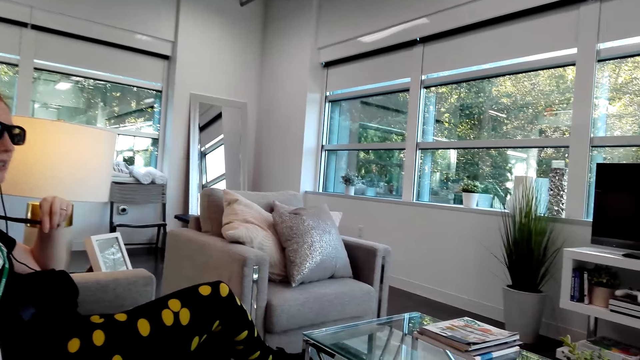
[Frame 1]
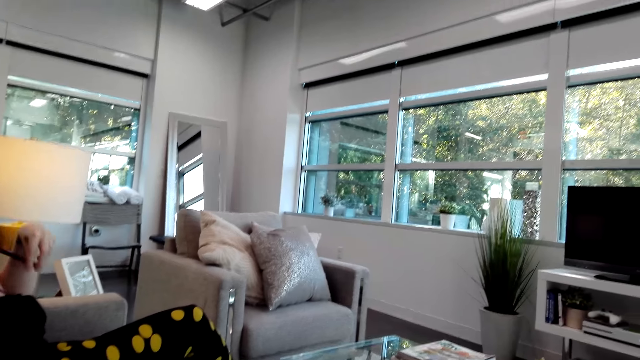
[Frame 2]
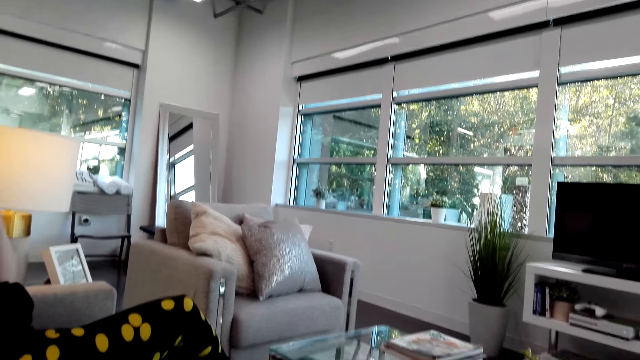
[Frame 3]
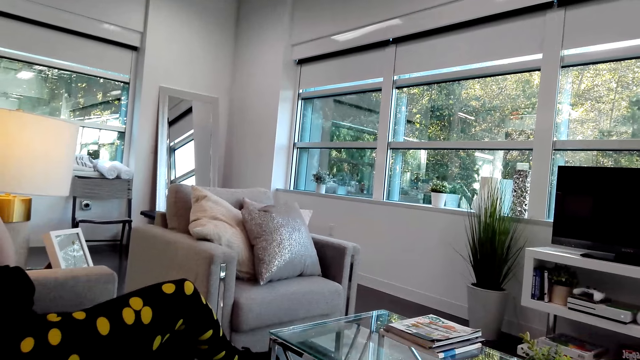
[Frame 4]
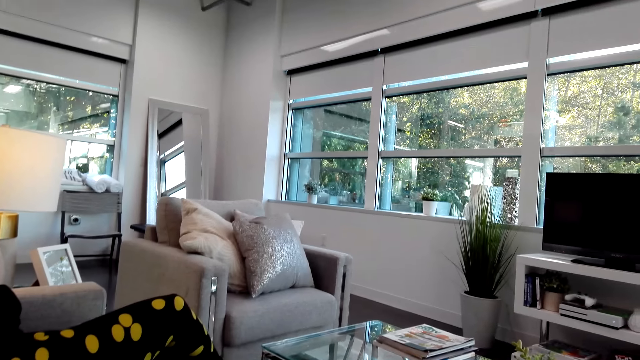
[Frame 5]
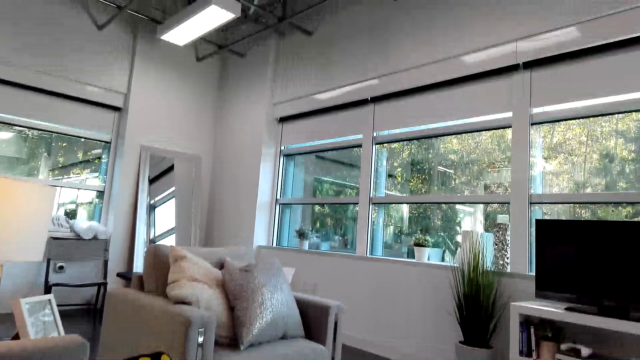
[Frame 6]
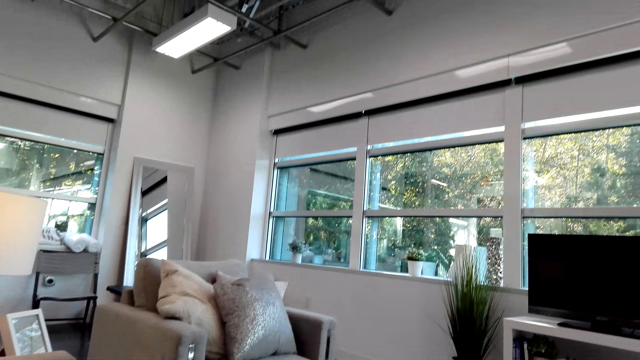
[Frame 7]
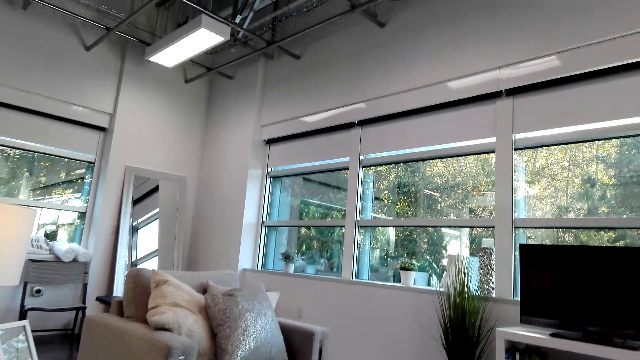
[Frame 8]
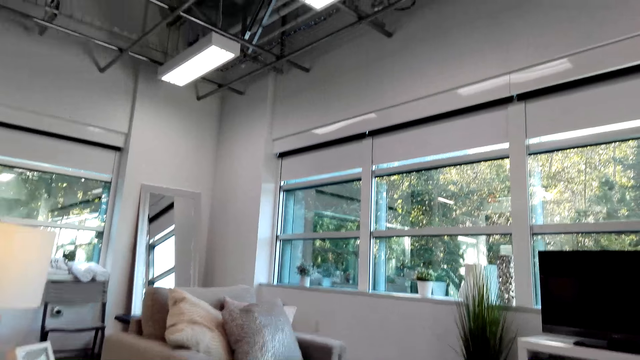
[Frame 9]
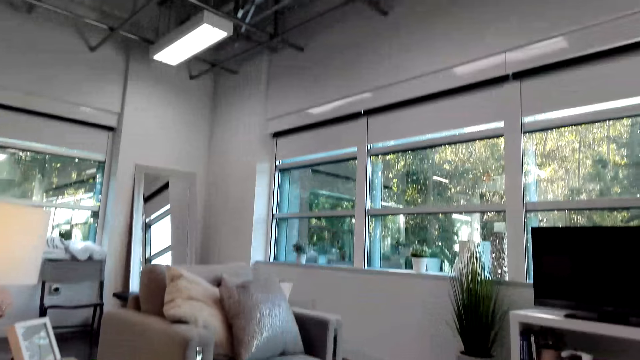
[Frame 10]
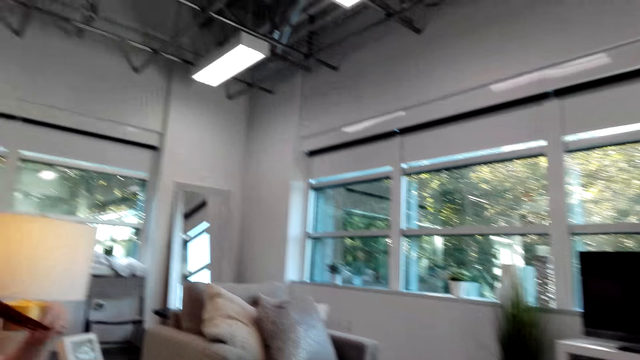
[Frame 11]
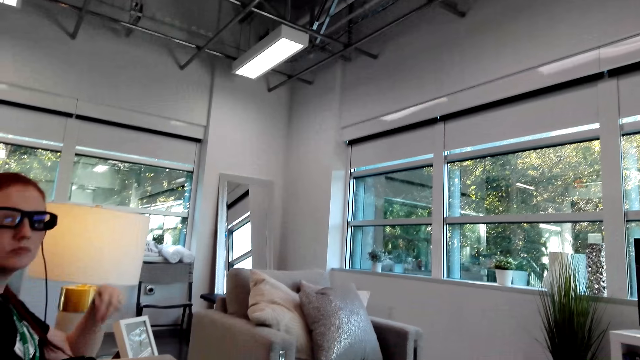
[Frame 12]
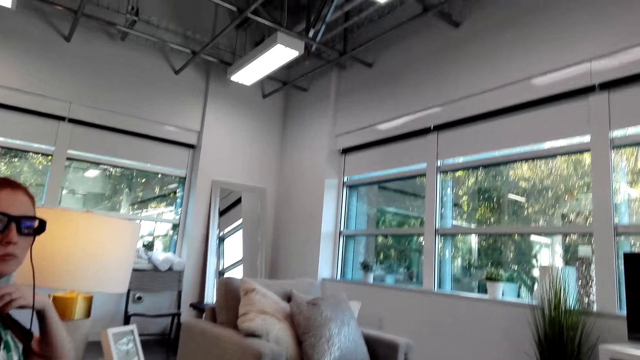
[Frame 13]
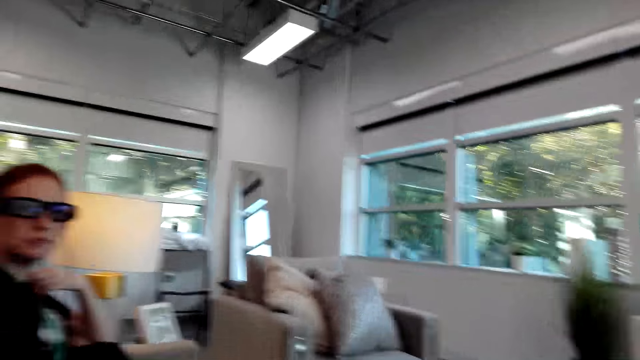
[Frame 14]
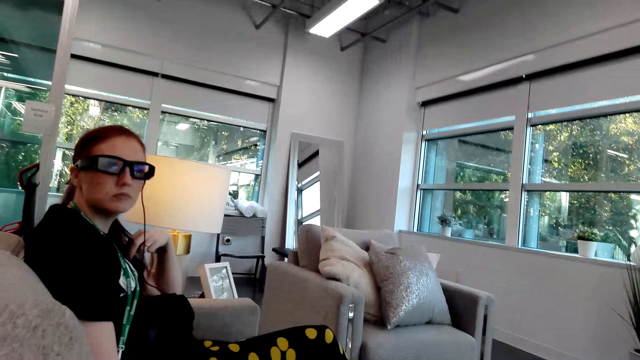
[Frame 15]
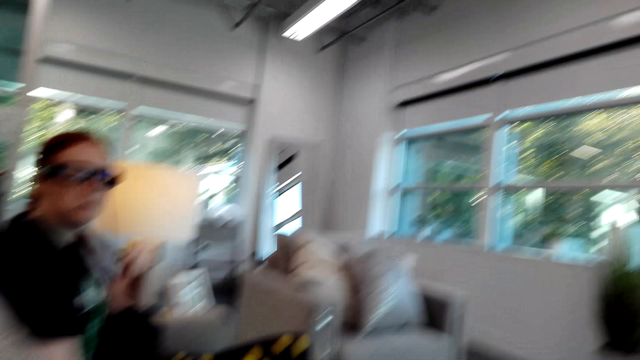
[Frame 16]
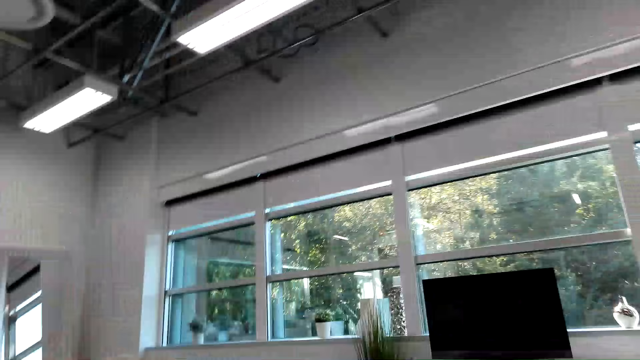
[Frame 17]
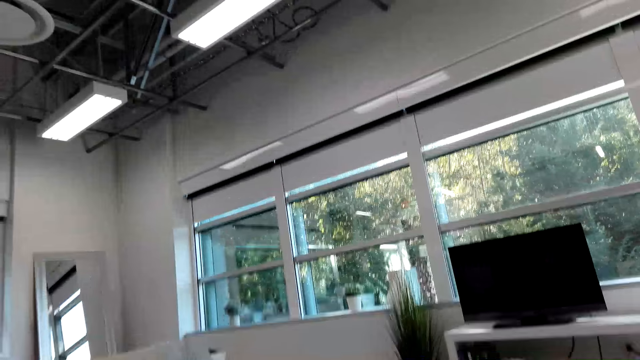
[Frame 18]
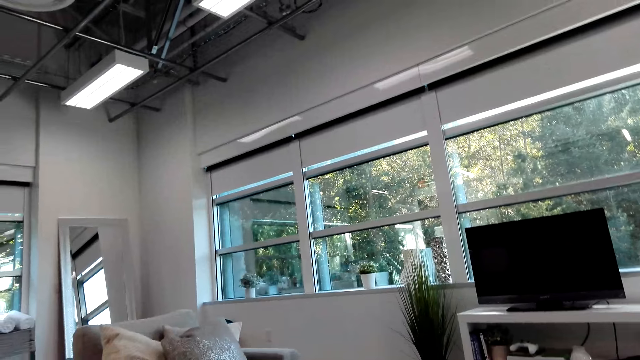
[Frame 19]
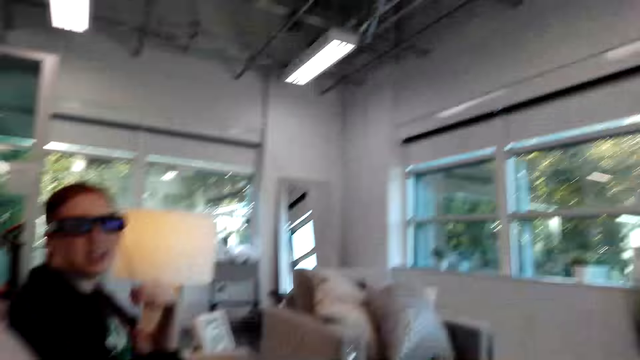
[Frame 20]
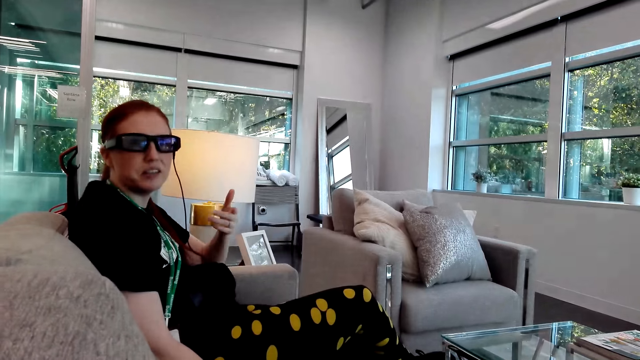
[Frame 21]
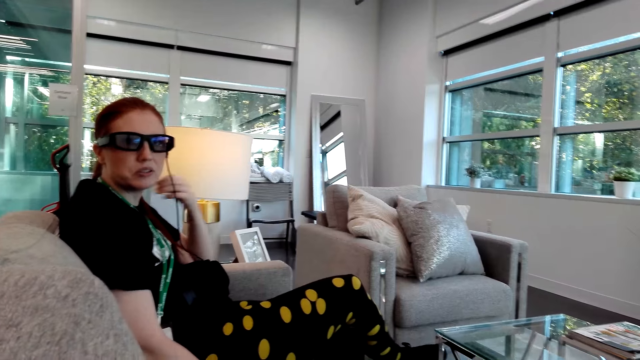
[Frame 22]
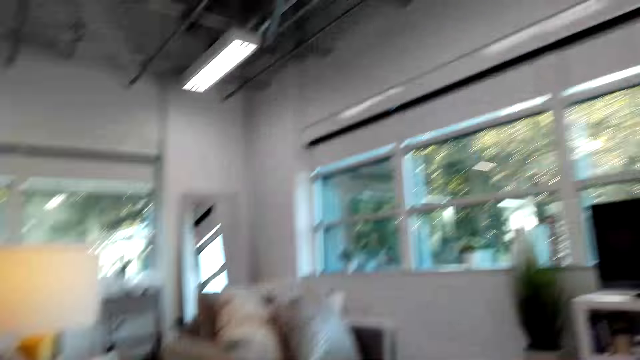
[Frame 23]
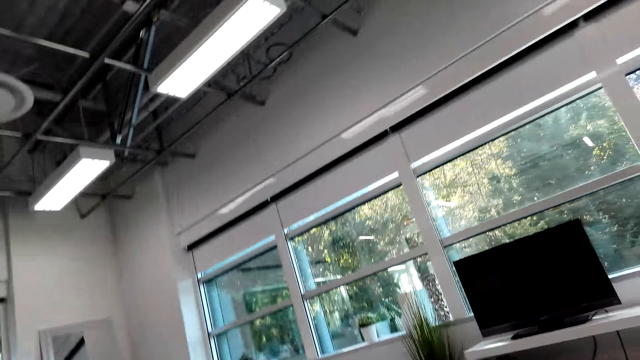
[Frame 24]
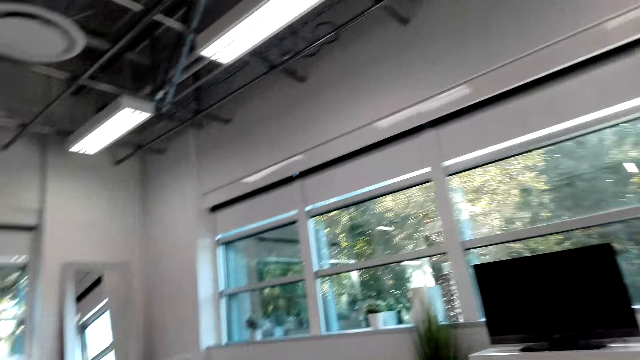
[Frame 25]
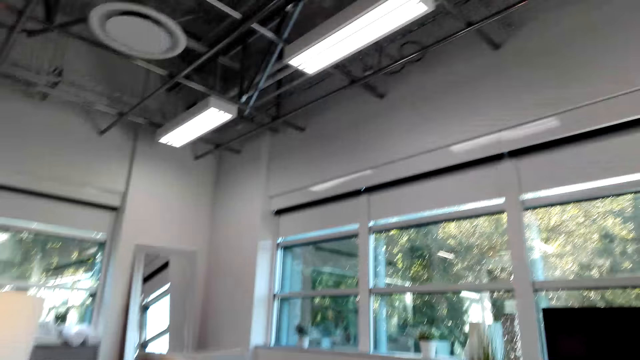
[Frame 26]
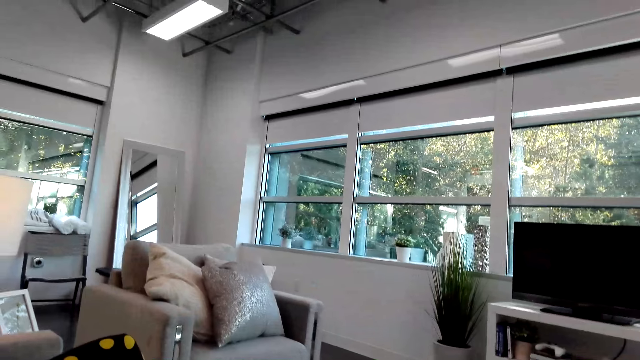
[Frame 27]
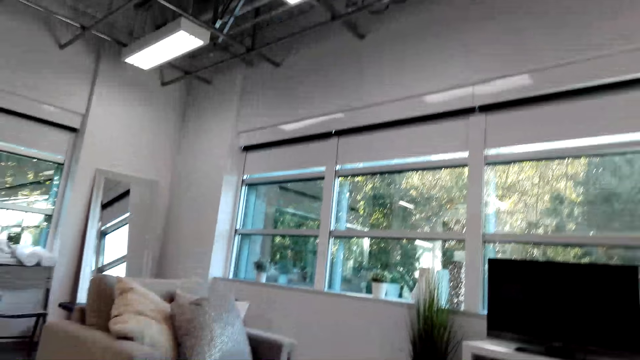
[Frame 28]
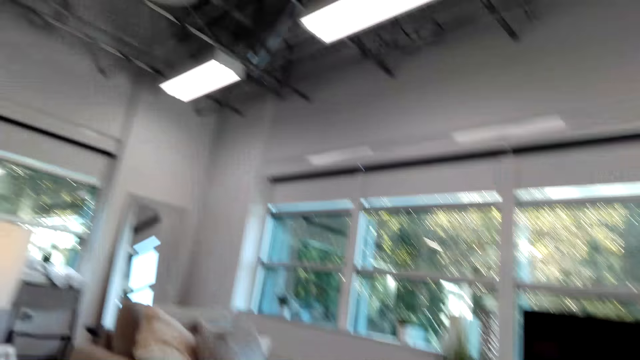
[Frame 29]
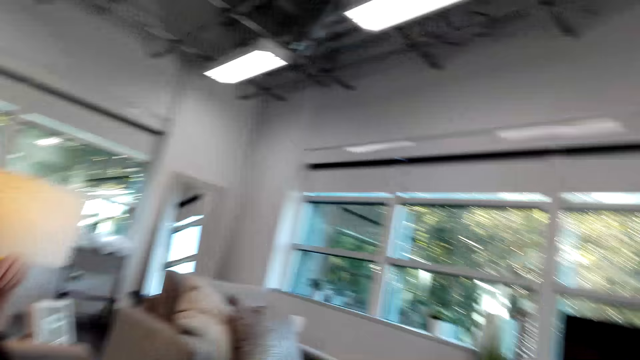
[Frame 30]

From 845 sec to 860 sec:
A person holds a strap. The person talks to the camera wearer. The camera wearer looks aside. The person talks to the camera wearer. The camera wearer looks aside.

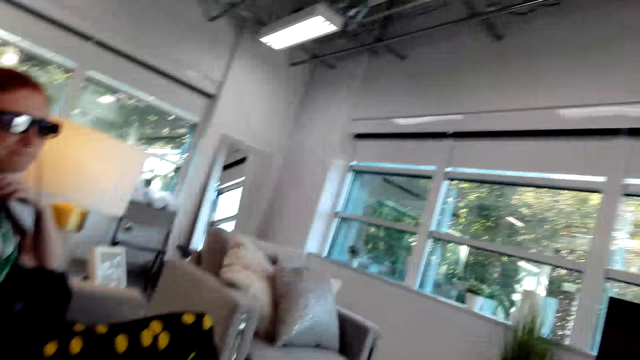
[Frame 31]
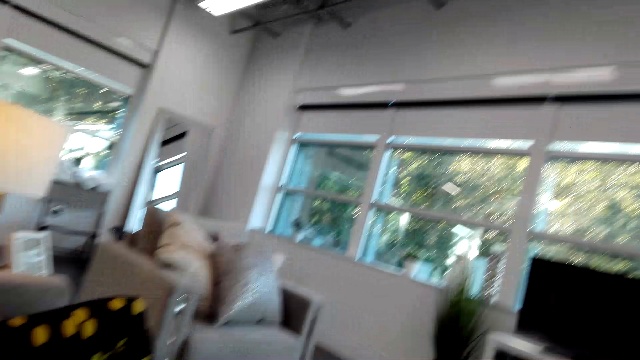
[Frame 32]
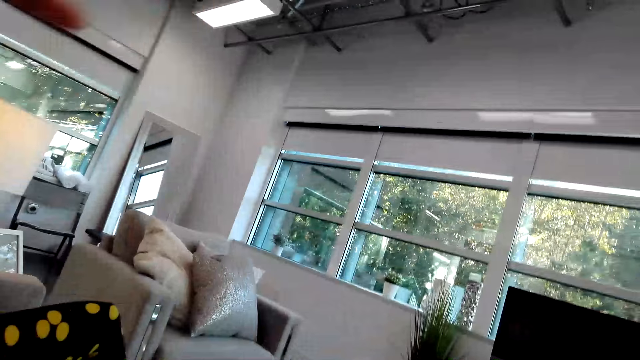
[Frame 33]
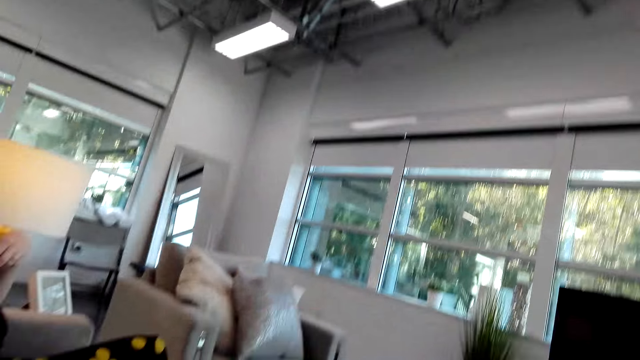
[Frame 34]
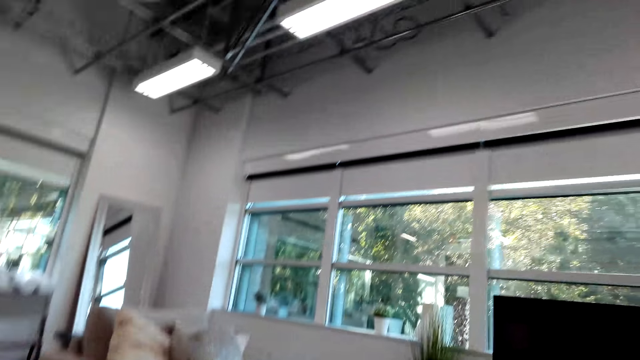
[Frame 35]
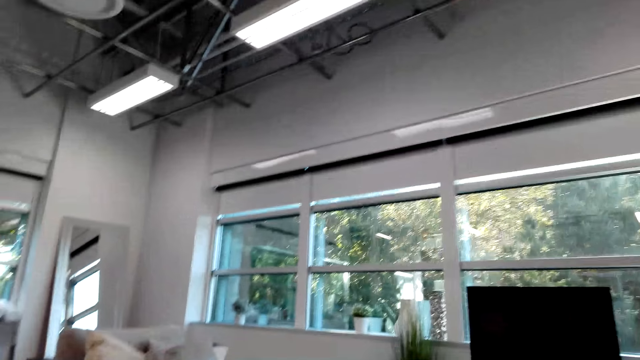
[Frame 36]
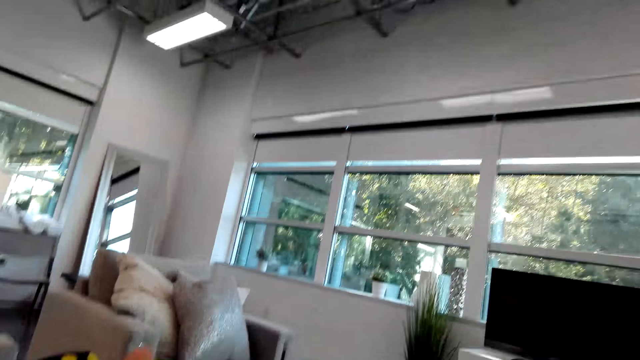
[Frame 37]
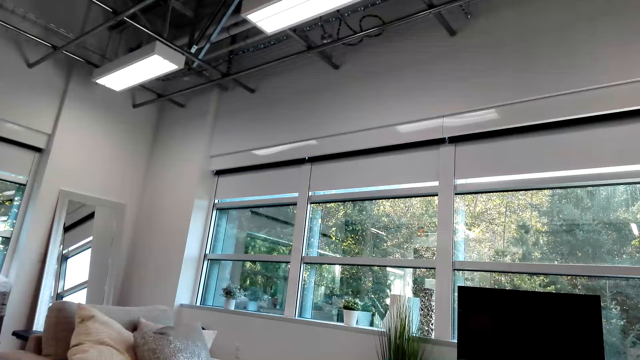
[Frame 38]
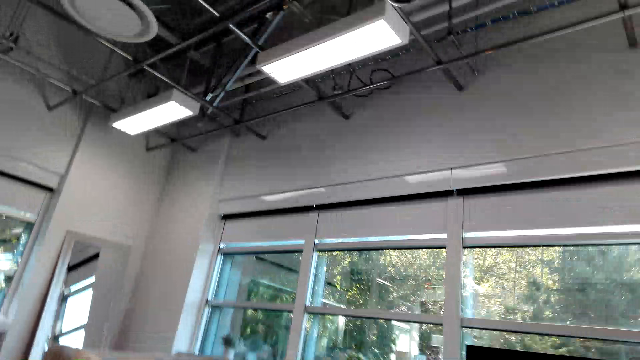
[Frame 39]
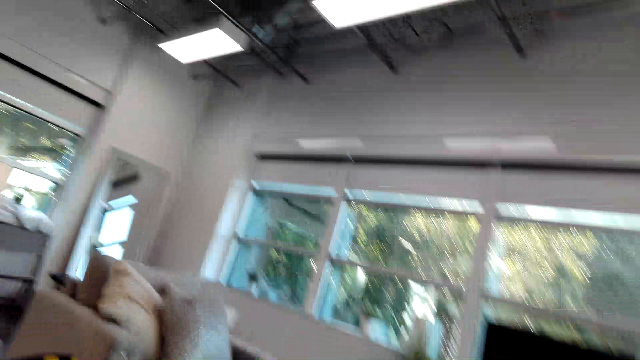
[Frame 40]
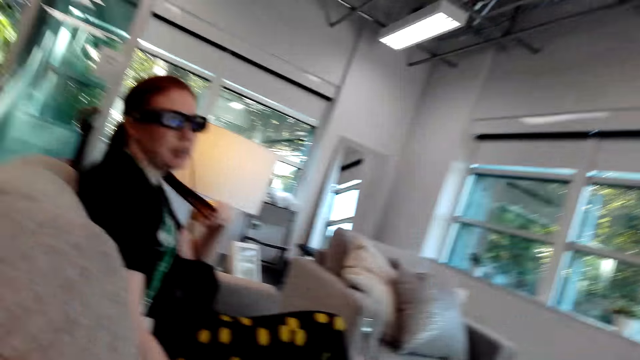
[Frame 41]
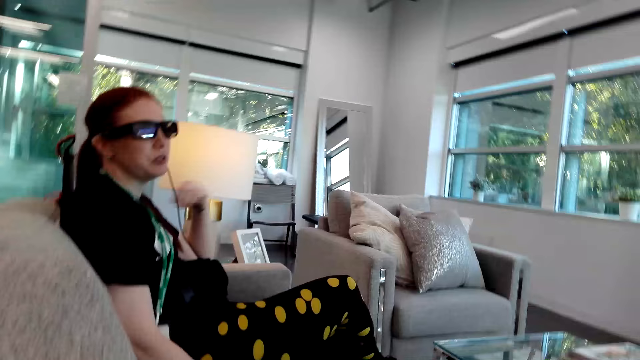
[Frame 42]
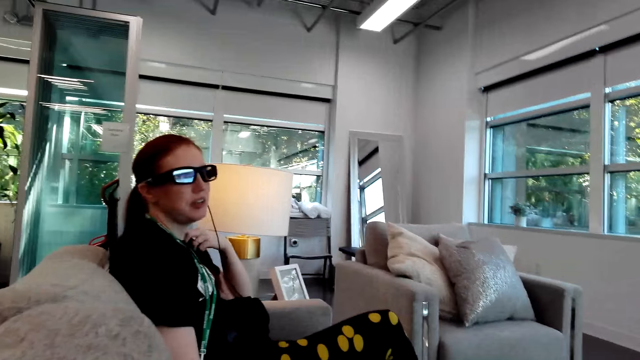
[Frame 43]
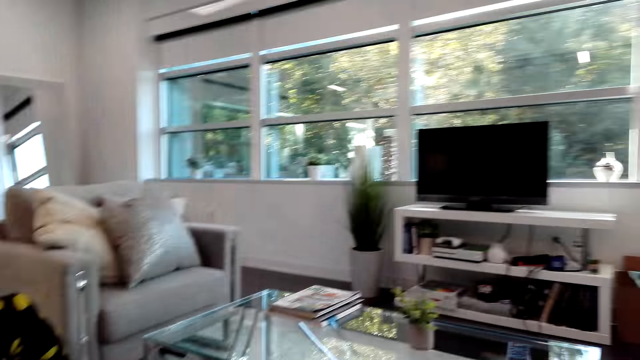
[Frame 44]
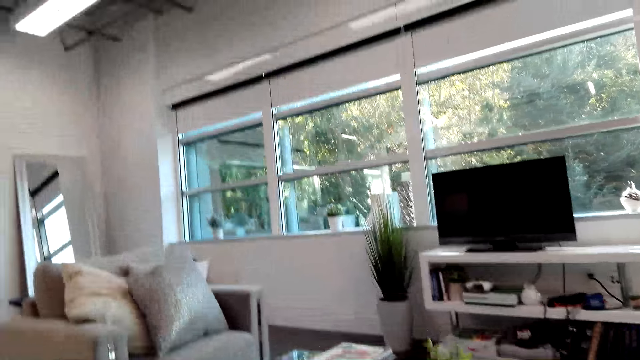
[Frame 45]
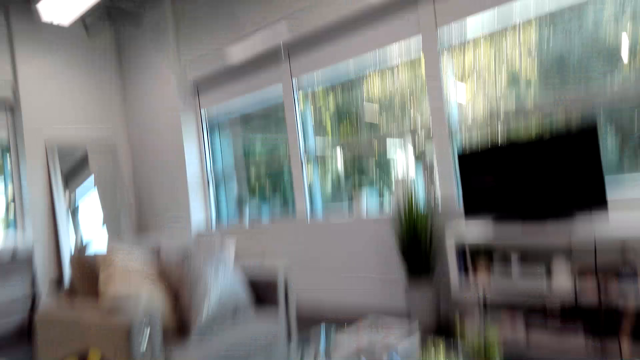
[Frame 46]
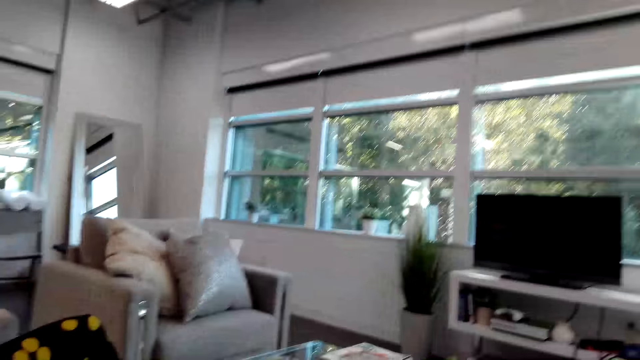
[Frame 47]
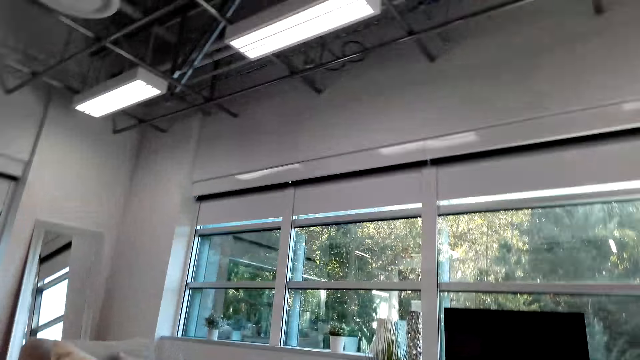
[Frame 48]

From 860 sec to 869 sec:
The camera wearer moves the left hand. They look aside. A person talks to the camera wearer. The camera wearer looks aside.
